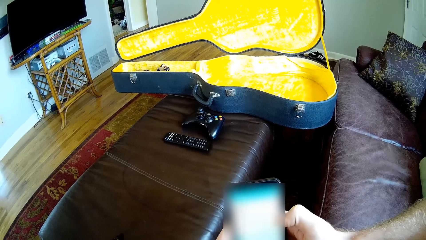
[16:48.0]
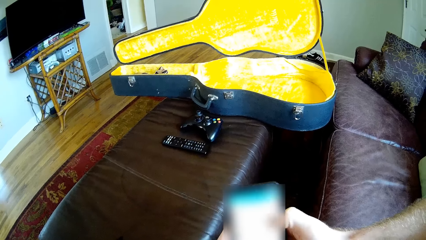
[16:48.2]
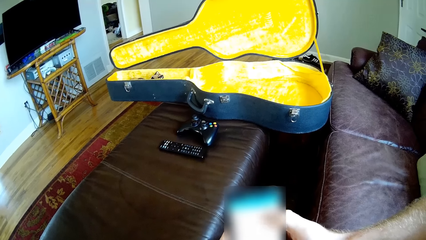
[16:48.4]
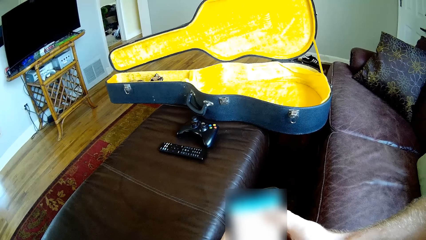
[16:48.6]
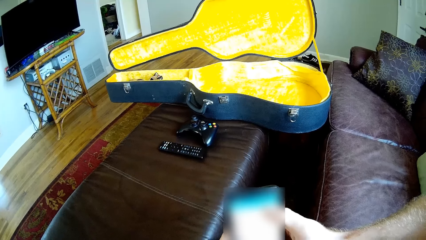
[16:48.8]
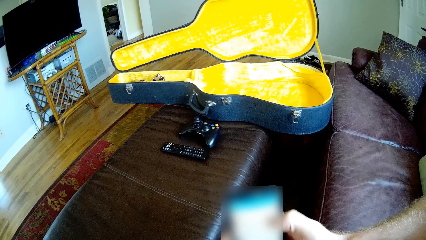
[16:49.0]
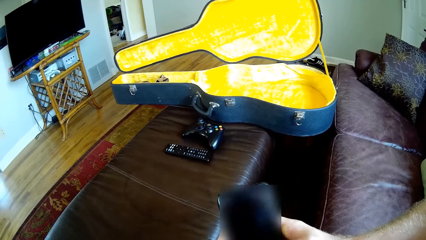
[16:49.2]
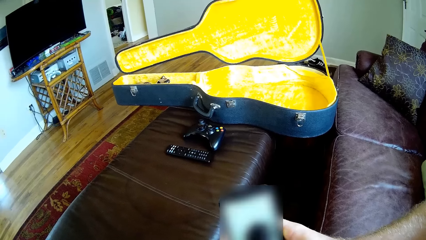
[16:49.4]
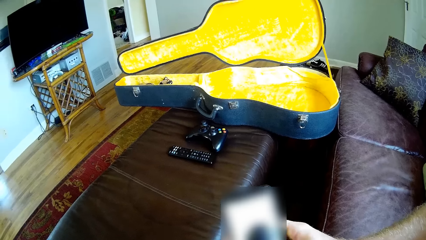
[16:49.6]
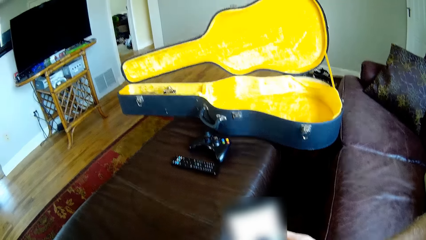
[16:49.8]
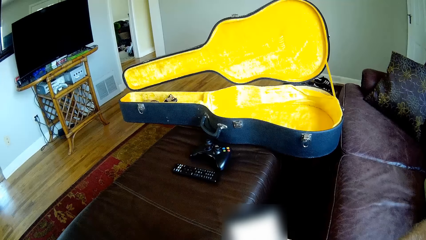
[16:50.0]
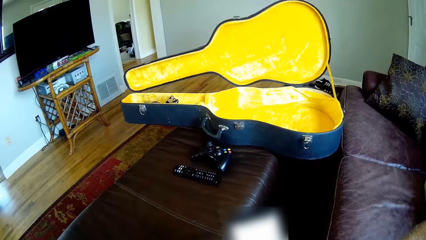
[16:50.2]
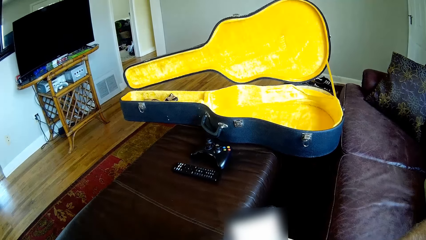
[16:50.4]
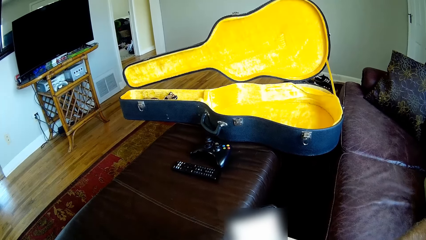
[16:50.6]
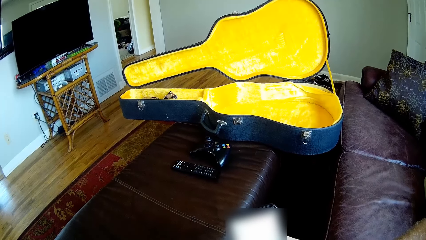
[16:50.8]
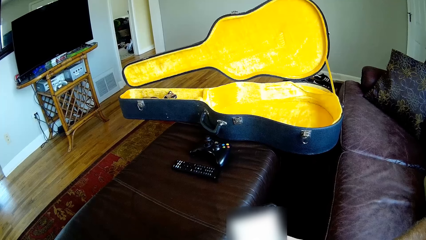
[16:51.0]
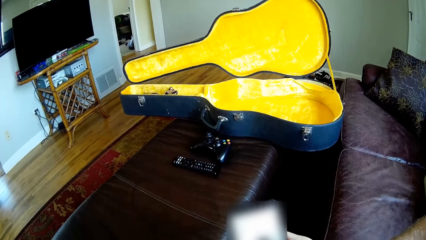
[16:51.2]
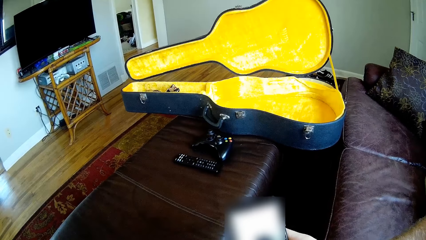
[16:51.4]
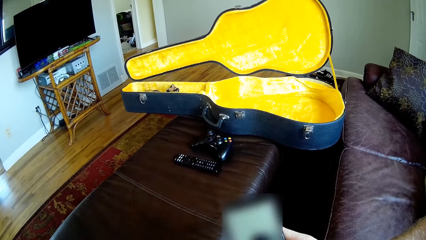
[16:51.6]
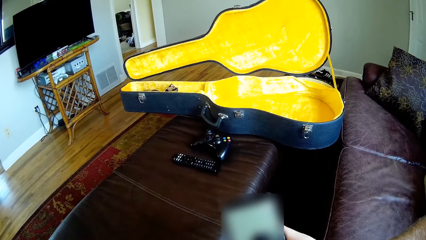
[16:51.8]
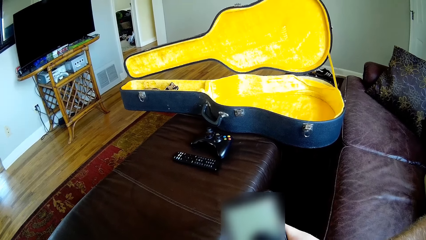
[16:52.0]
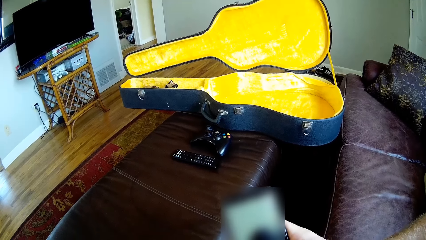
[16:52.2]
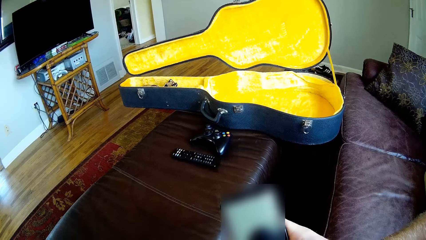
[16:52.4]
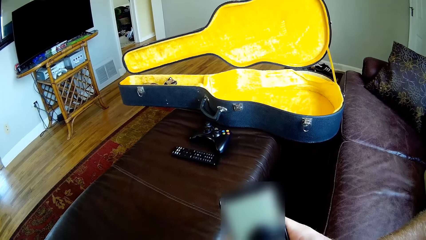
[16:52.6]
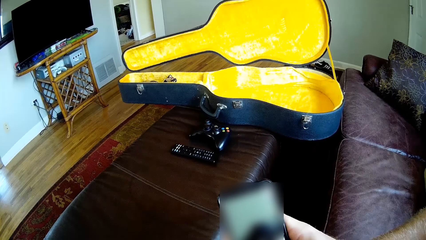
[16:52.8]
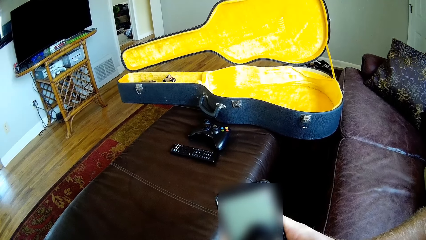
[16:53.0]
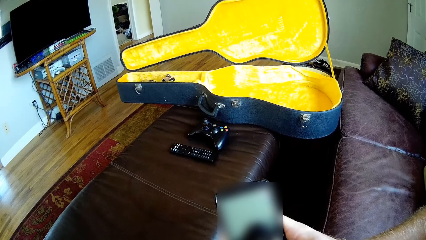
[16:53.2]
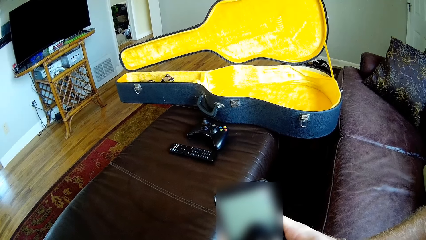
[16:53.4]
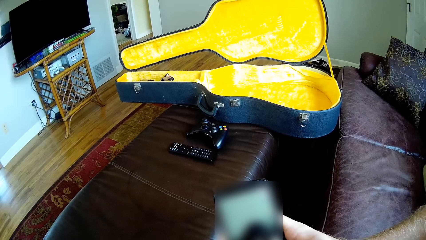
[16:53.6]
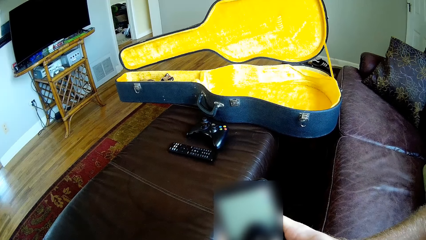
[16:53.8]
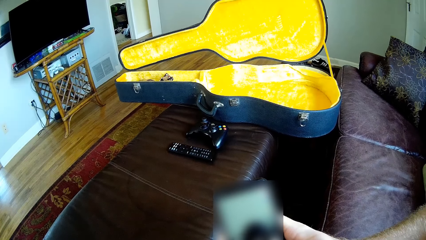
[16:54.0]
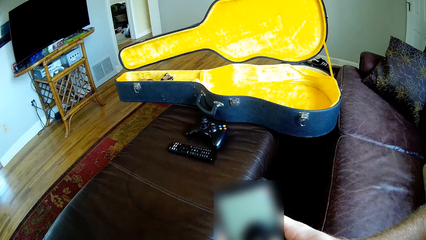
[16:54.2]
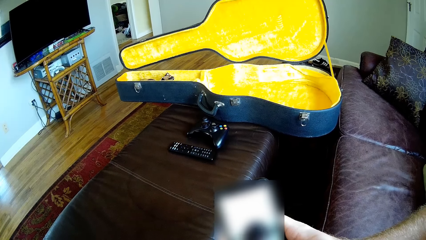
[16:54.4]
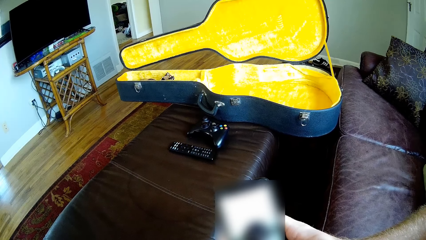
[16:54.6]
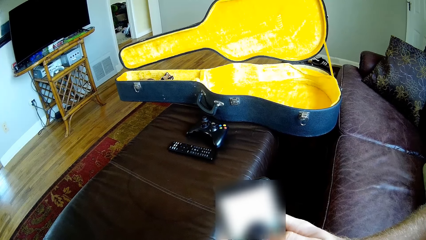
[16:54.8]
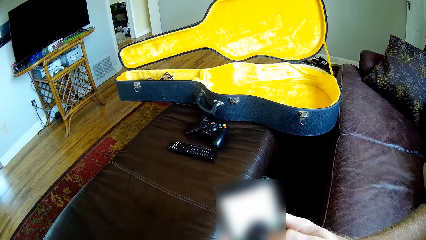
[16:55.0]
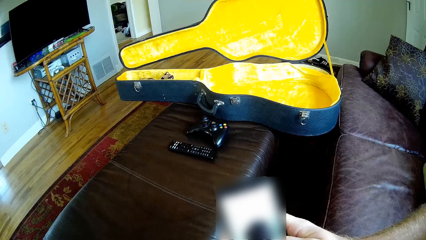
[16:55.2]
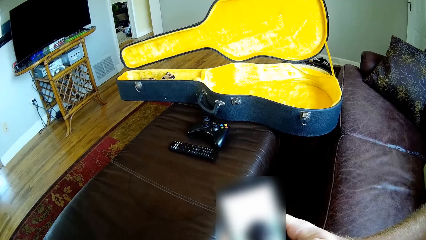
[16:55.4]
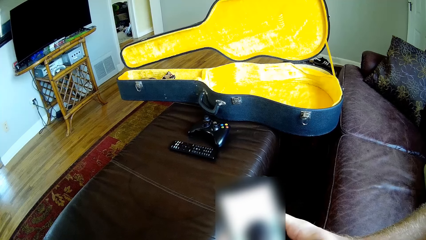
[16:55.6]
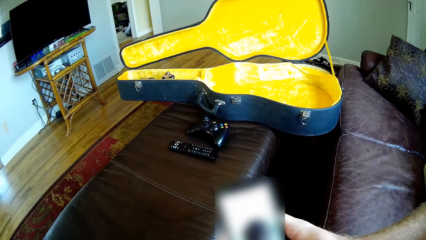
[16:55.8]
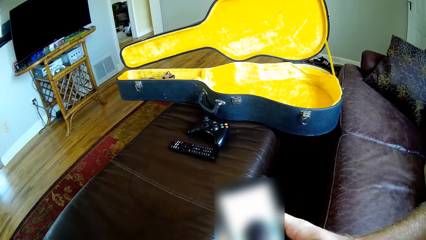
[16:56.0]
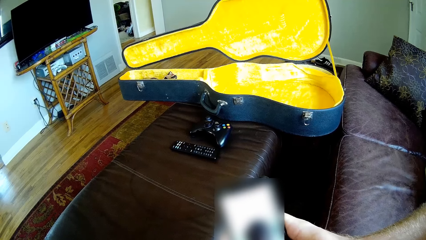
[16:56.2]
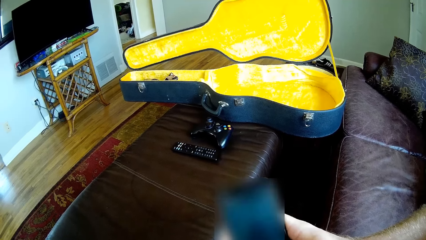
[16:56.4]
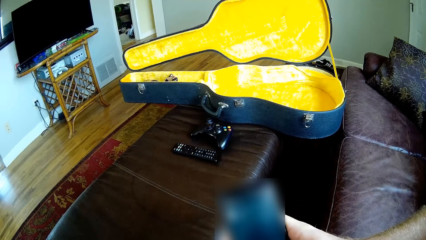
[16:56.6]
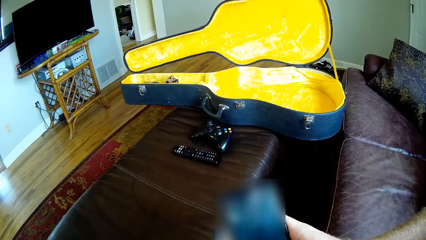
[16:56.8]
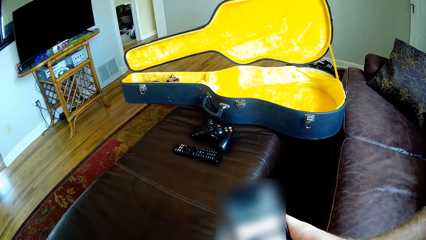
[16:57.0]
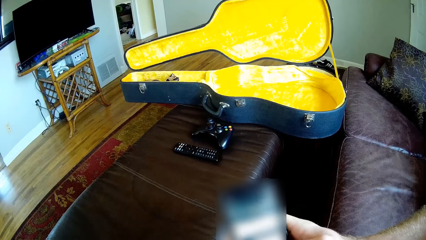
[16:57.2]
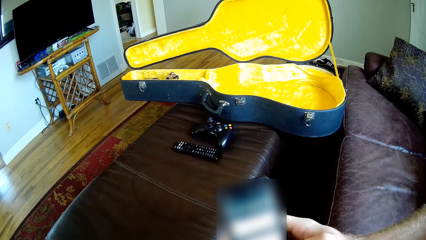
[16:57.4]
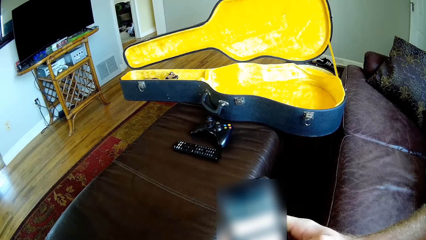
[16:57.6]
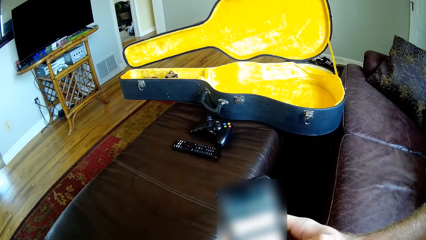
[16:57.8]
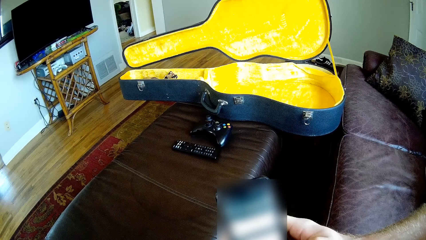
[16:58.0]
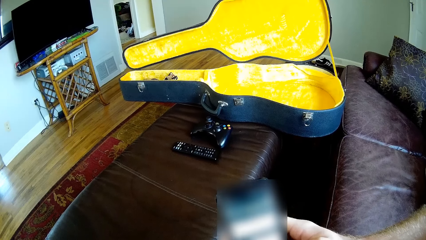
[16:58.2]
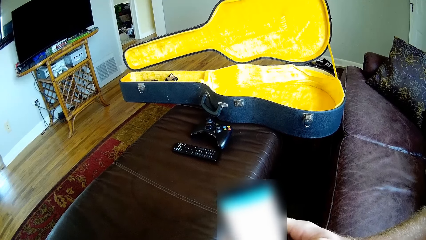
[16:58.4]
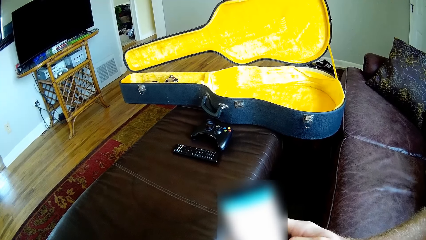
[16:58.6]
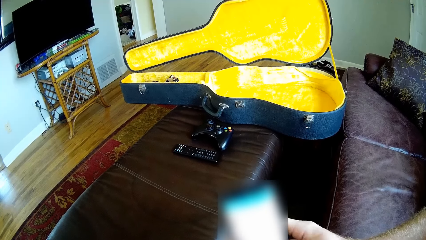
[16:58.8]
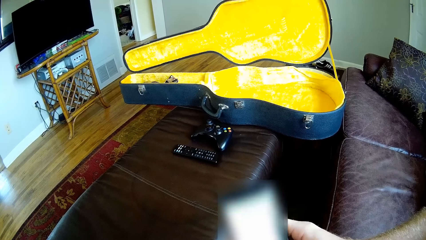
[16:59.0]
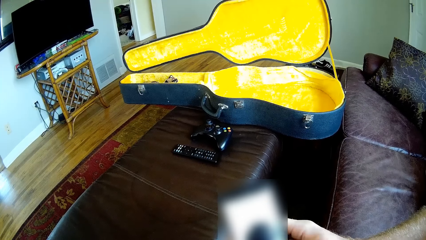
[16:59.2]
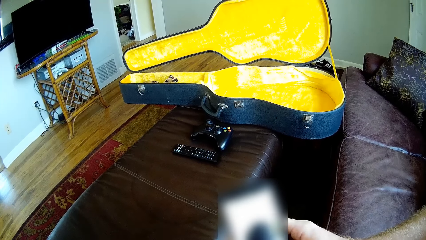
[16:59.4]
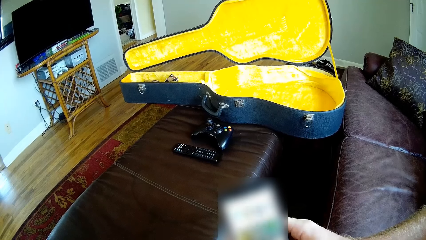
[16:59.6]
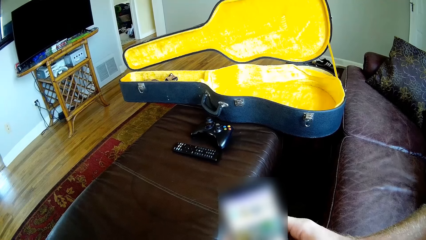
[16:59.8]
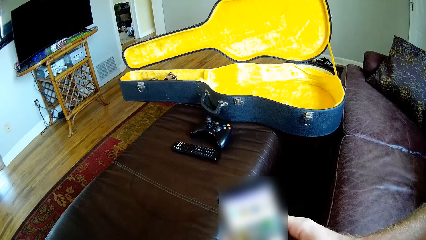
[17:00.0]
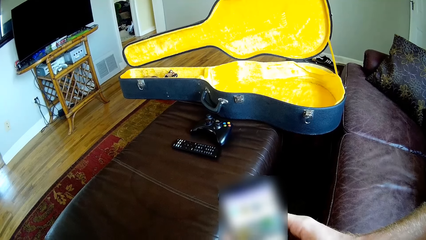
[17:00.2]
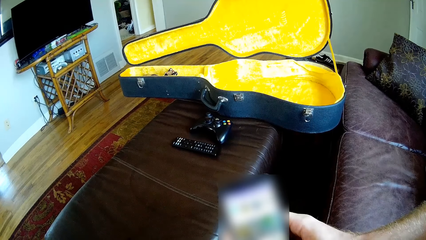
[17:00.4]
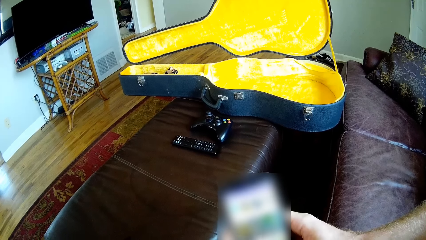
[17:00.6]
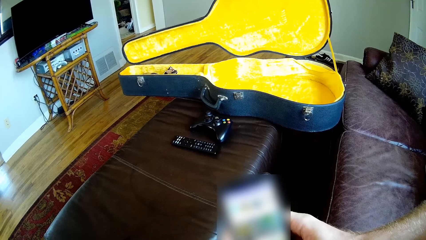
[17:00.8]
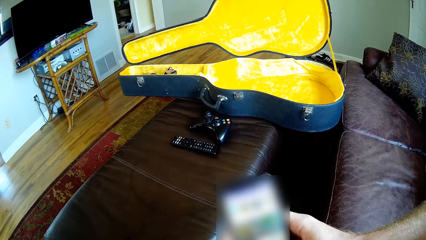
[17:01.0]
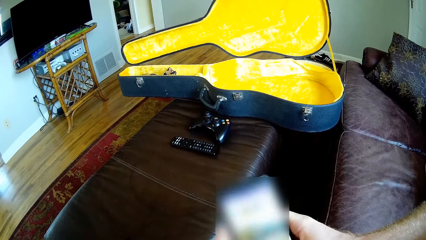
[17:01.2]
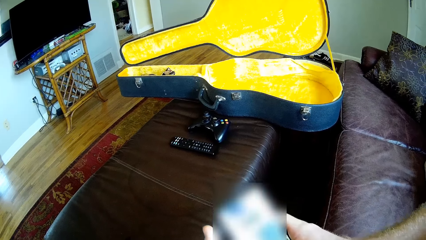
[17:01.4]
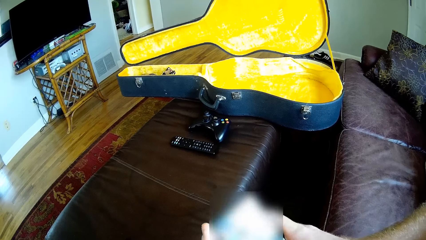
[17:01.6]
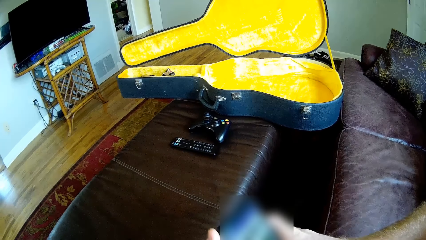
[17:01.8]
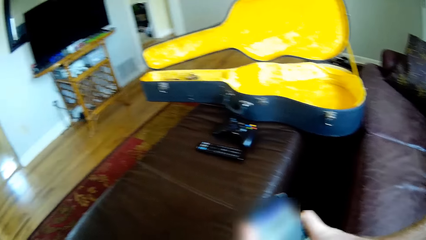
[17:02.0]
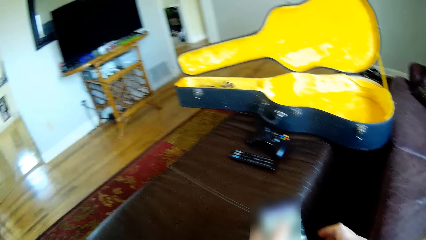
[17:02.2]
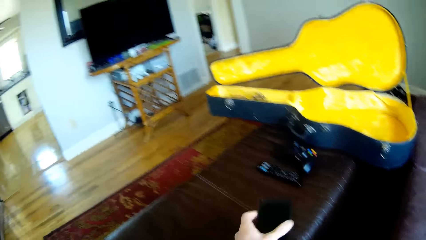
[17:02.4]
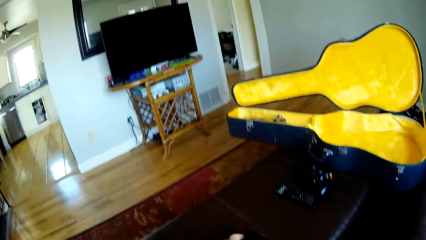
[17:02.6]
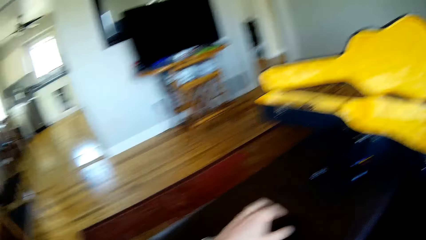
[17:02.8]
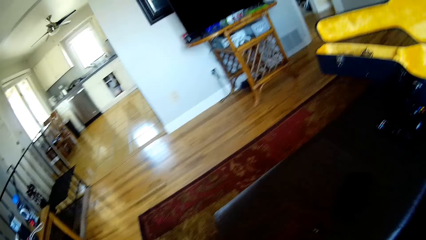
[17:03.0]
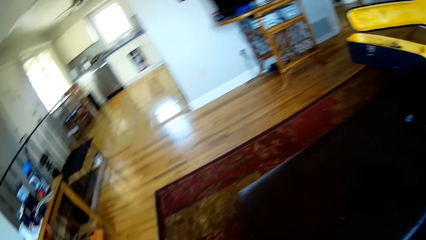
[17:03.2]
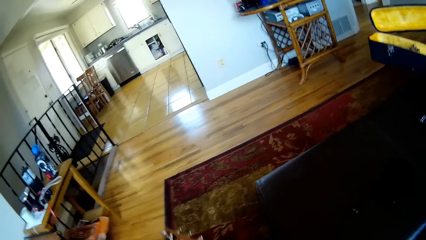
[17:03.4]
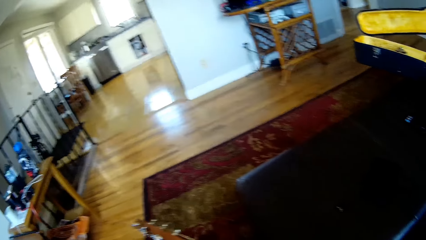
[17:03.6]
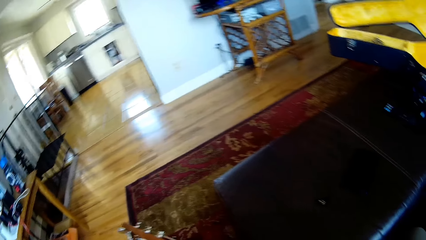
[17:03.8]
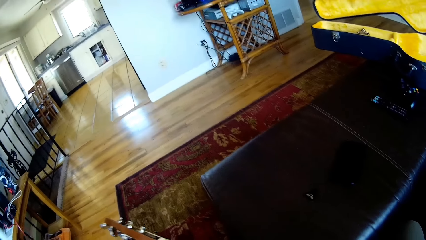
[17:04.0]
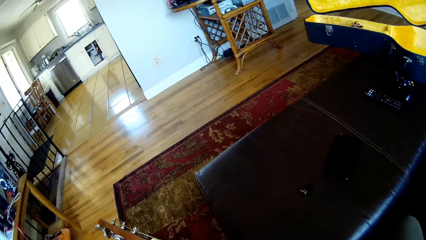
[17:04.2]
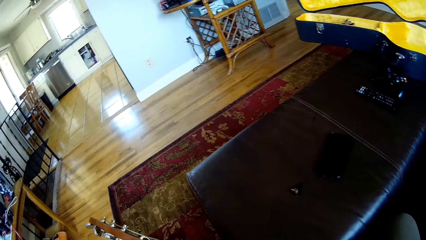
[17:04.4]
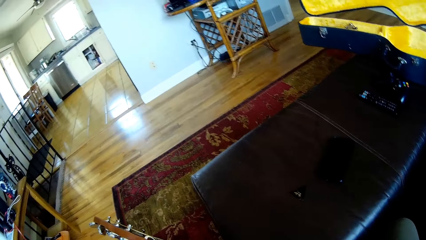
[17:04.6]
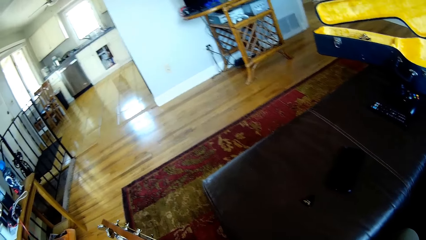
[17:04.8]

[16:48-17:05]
The camera wearer lifts his right hand from the phone in his left hand. He drops the phone in his left hand on the table. He plays the guitar with both hands.
